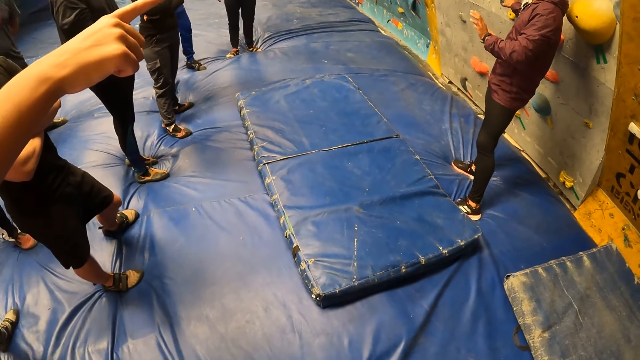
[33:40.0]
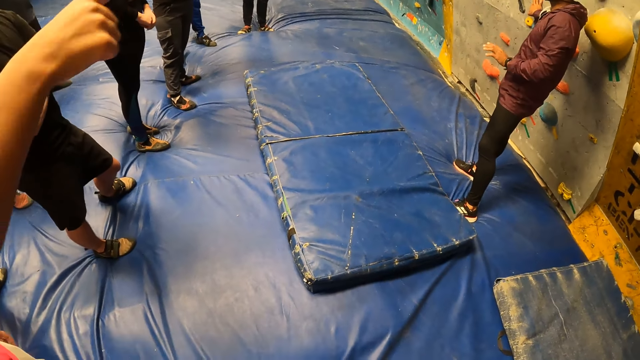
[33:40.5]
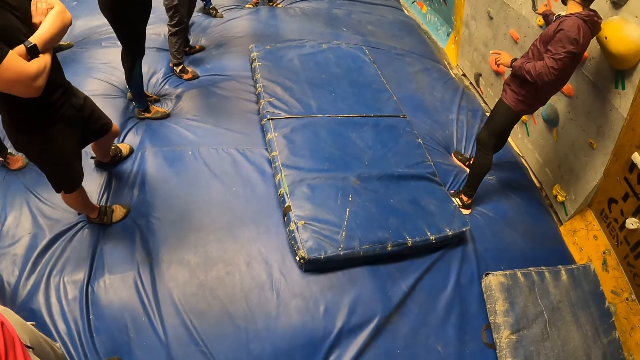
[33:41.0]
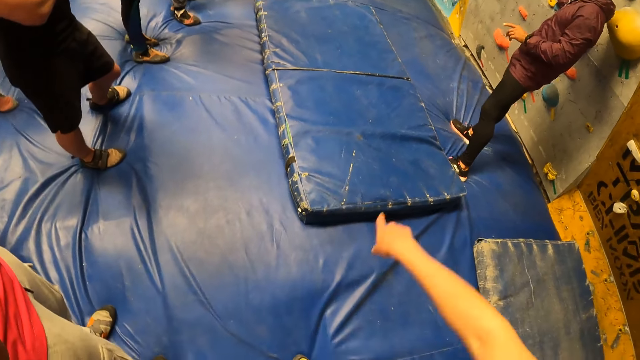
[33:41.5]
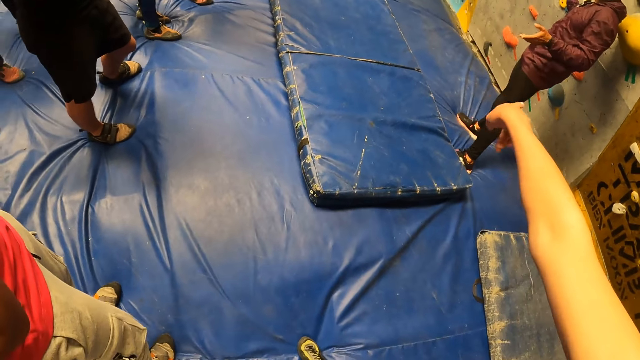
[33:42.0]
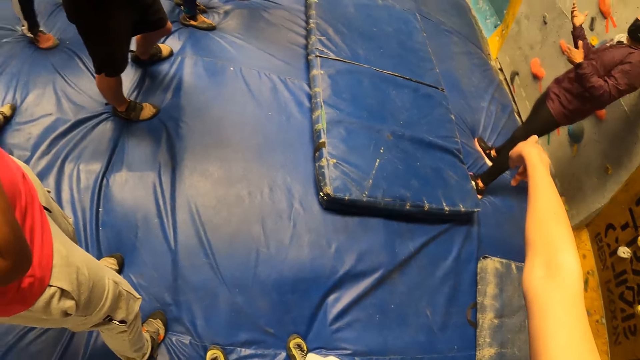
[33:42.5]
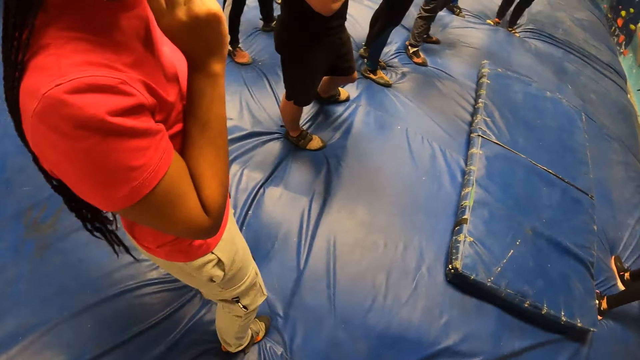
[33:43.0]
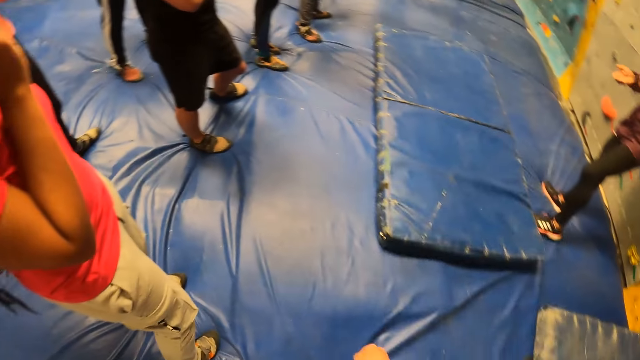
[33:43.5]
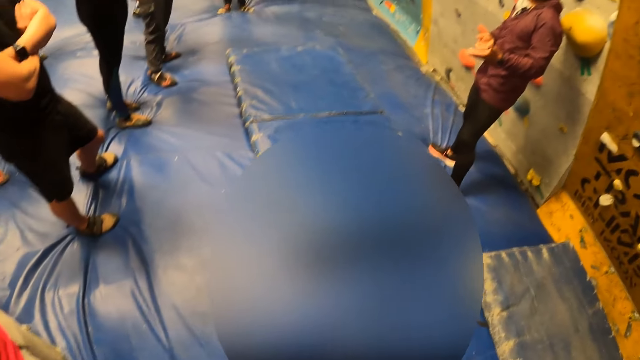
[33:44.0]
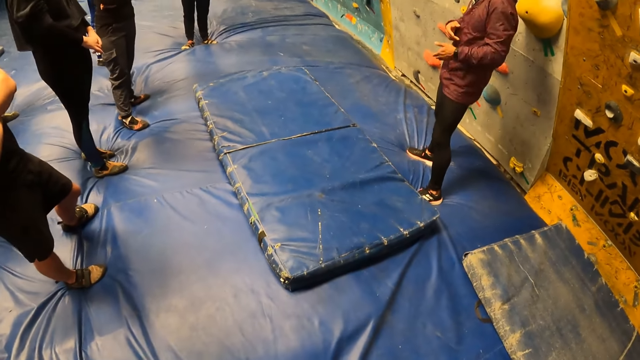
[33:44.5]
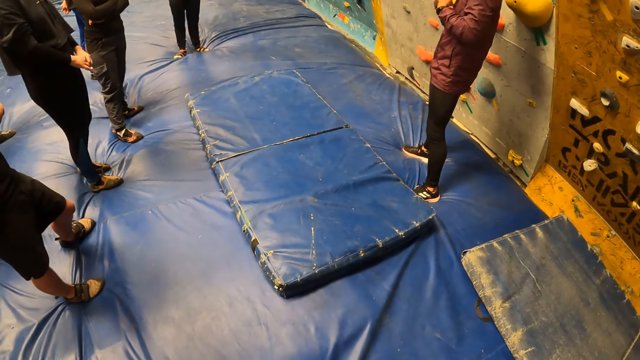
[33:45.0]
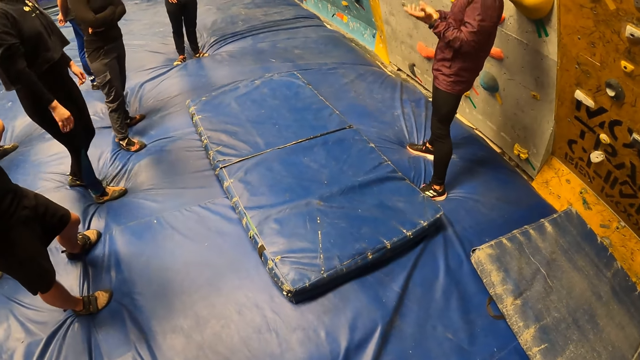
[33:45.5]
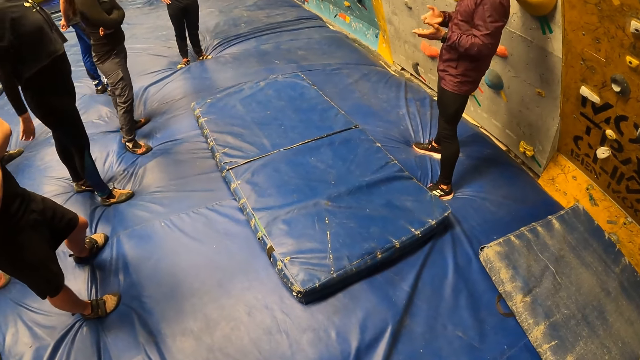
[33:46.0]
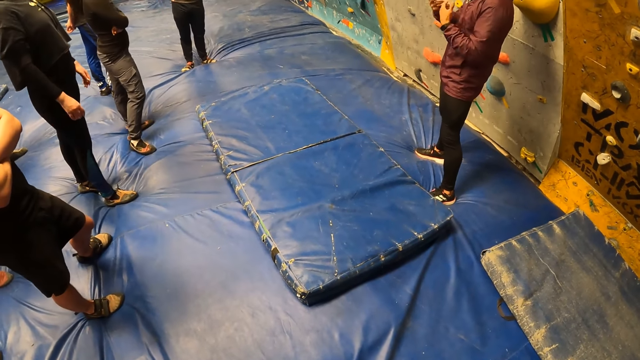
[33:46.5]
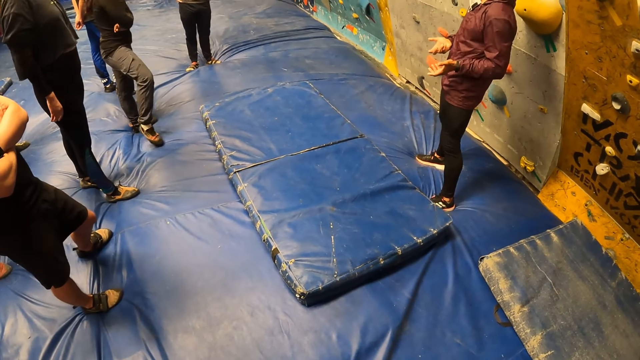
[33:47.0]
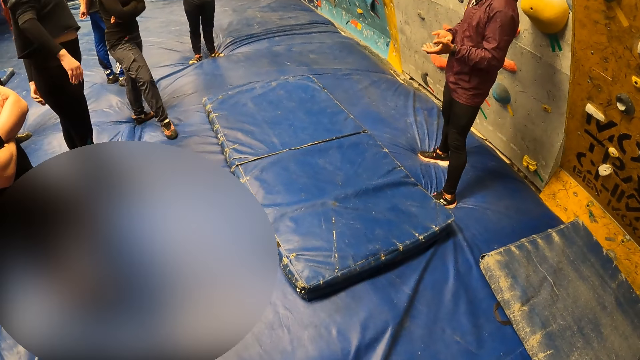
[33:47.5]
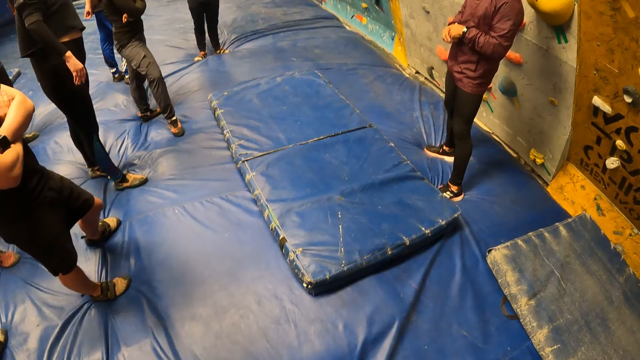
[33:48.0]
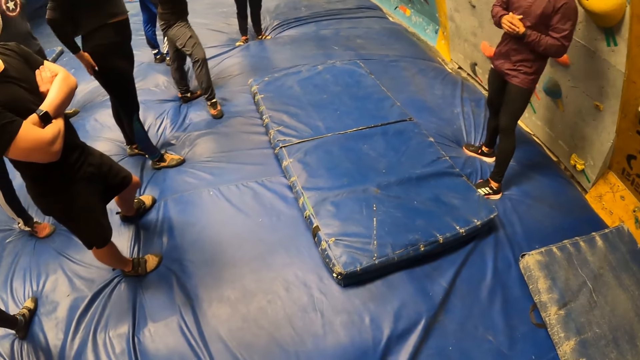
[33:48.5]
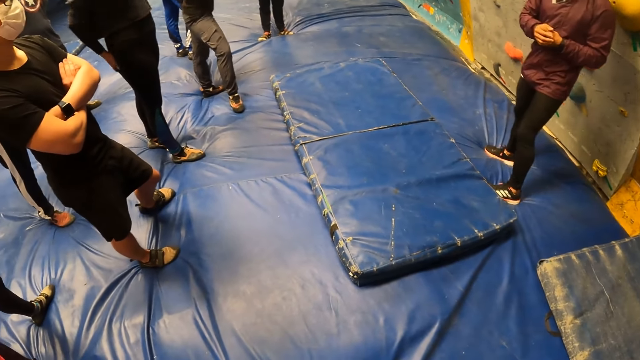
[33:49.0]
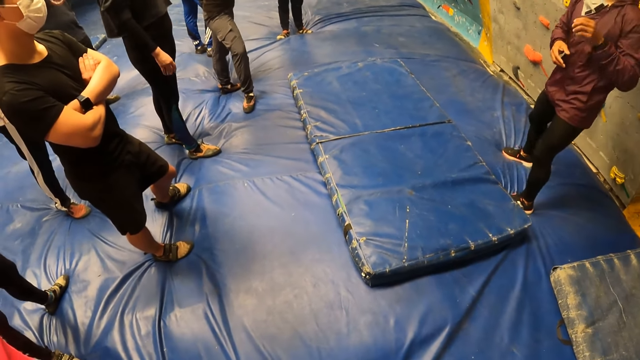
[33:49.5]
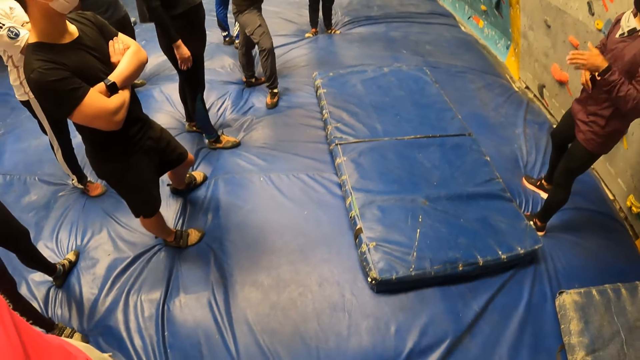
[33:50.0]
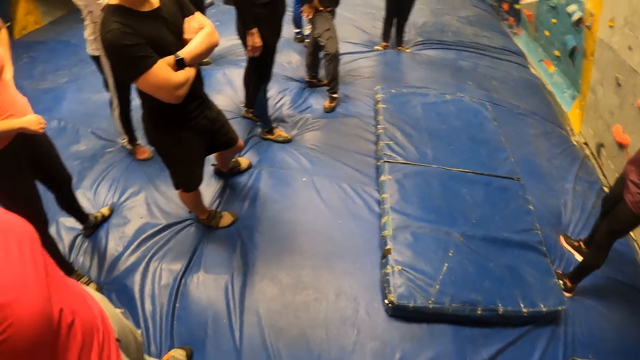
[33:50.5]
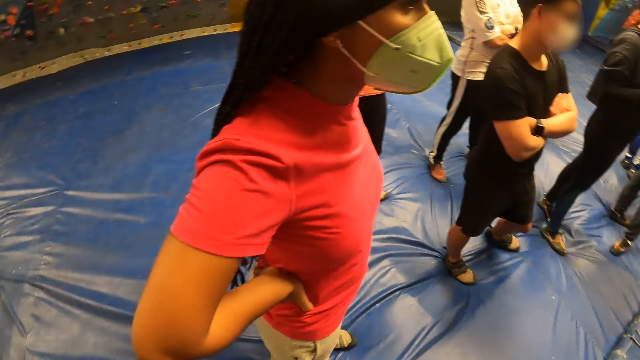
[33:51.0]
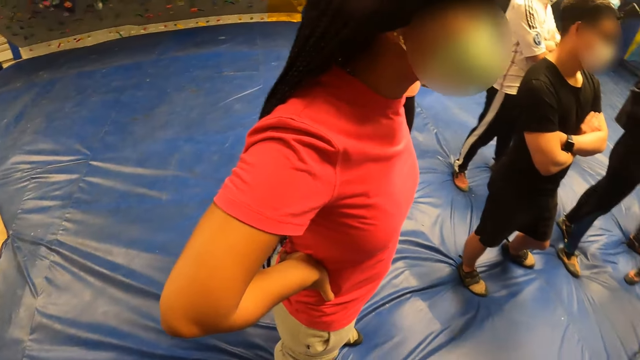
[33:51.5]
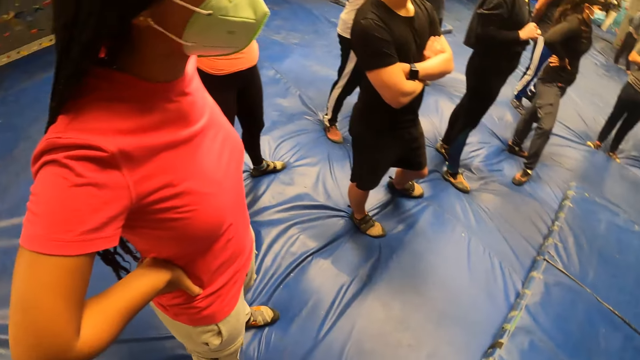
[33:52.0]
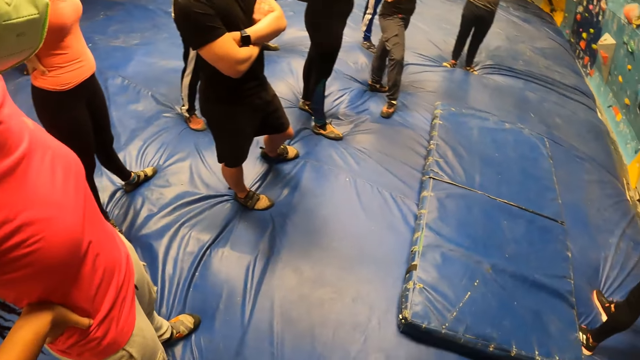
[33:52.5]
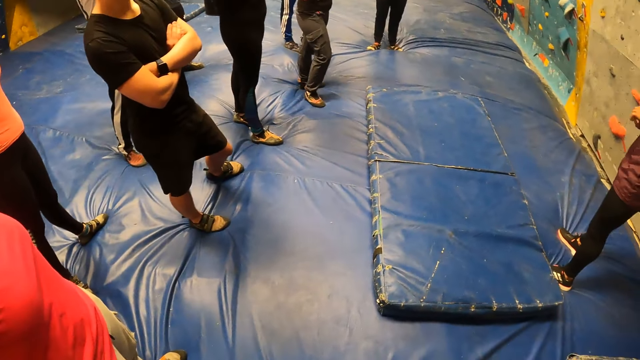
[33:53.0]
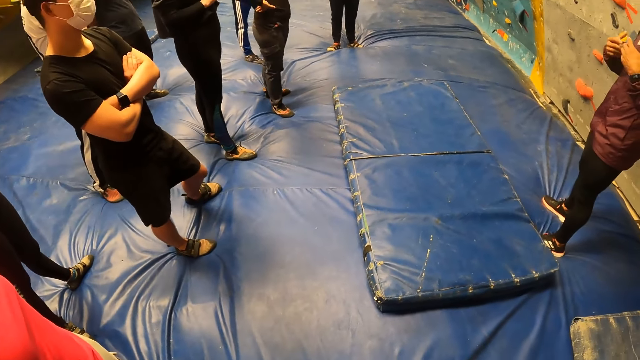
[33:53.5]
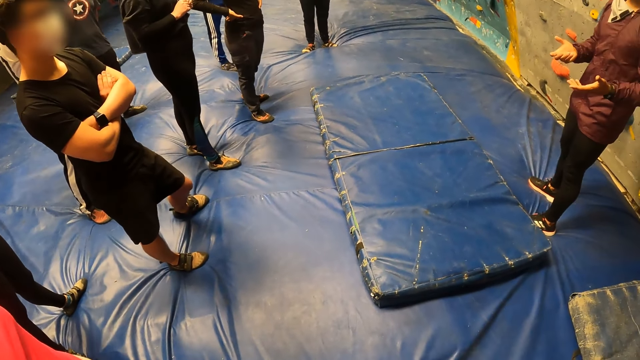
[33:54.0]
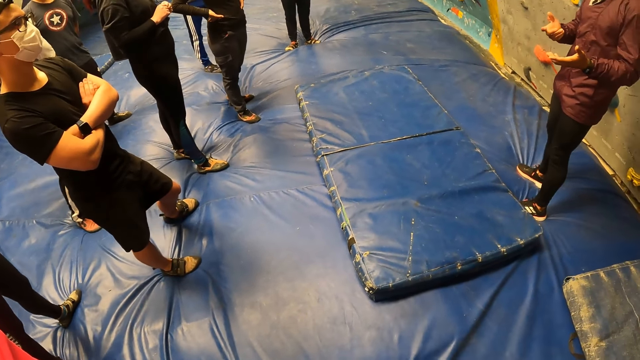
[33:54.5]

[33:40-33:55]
The man touches a climb hold on the bouldering wall with his right hand. The camera wearer points a finger. They look around. They look around again.

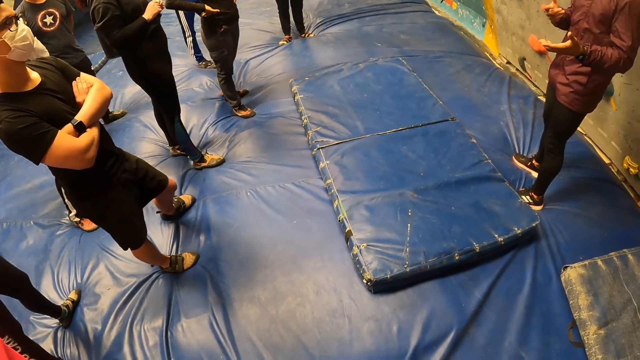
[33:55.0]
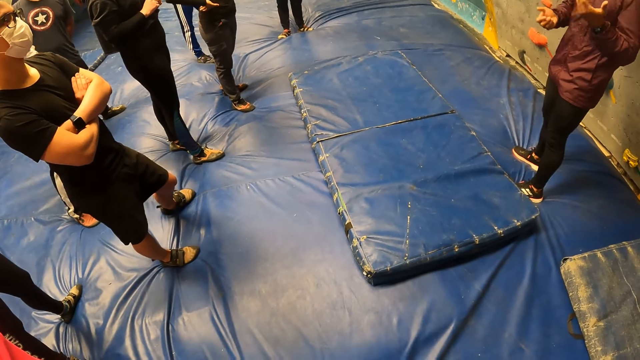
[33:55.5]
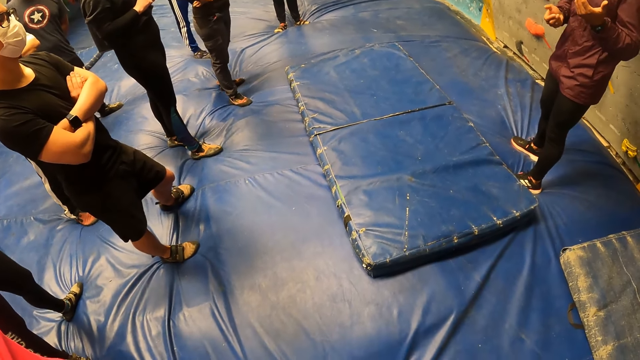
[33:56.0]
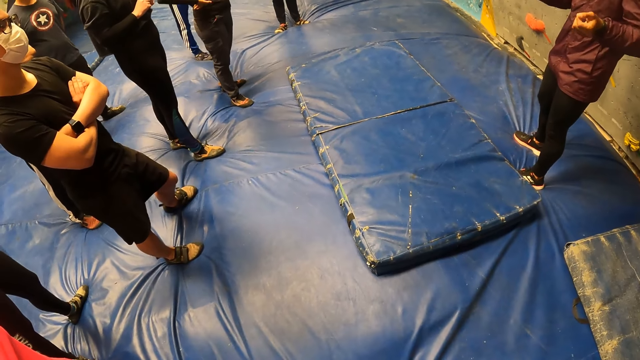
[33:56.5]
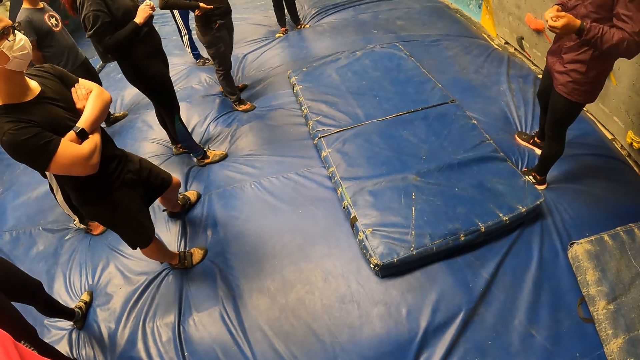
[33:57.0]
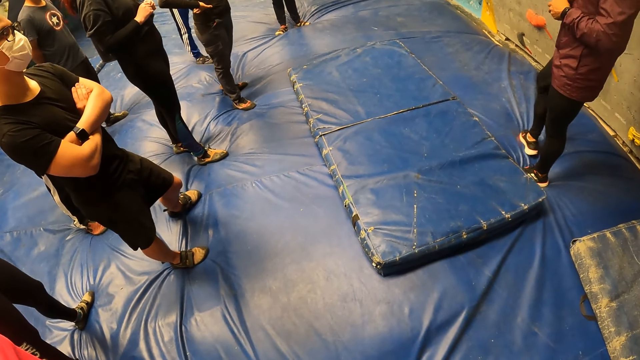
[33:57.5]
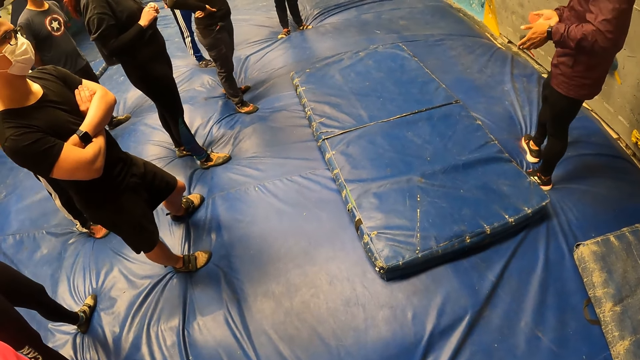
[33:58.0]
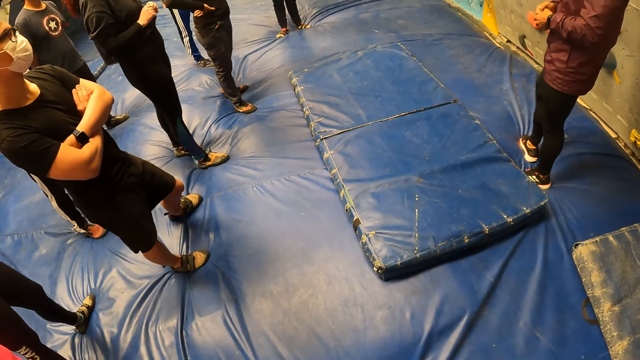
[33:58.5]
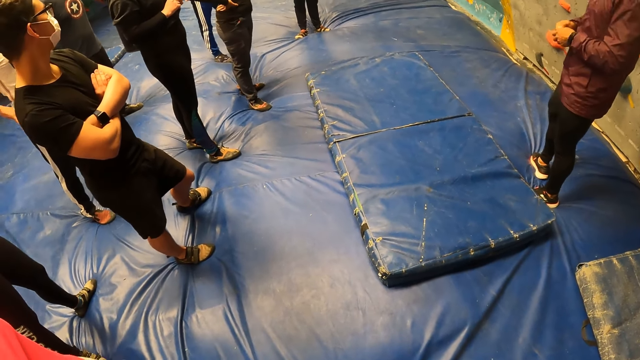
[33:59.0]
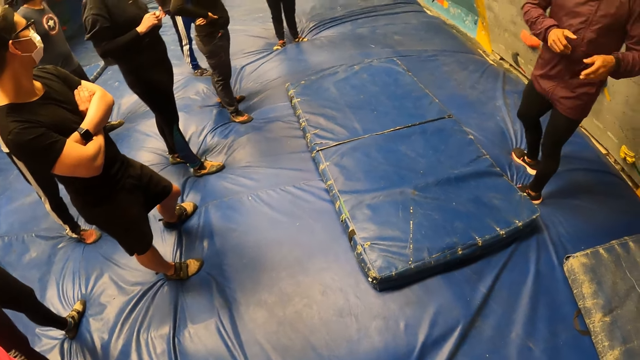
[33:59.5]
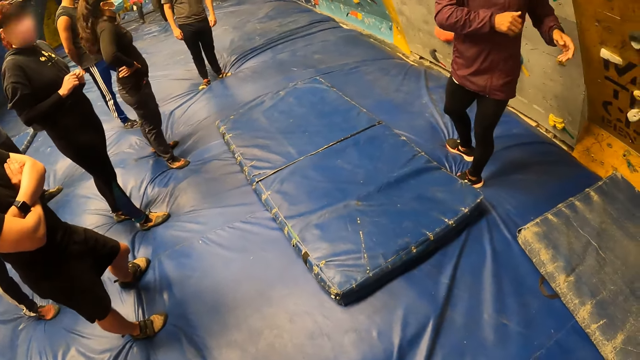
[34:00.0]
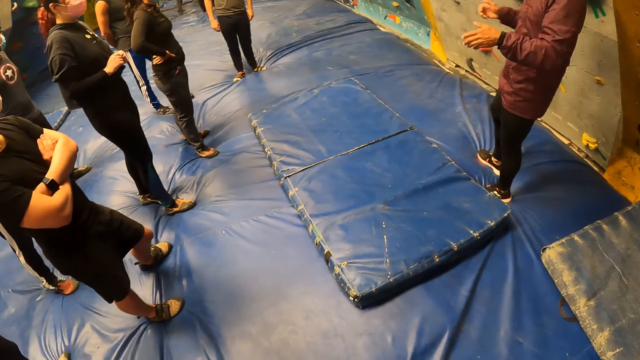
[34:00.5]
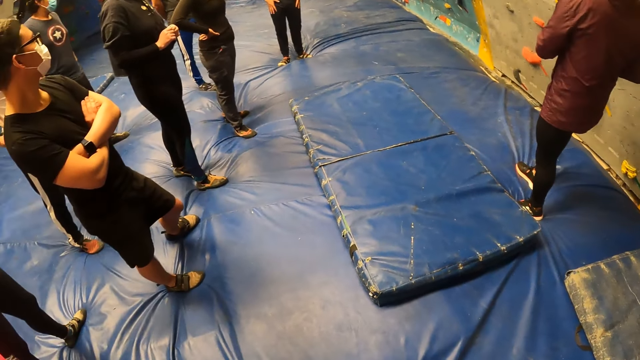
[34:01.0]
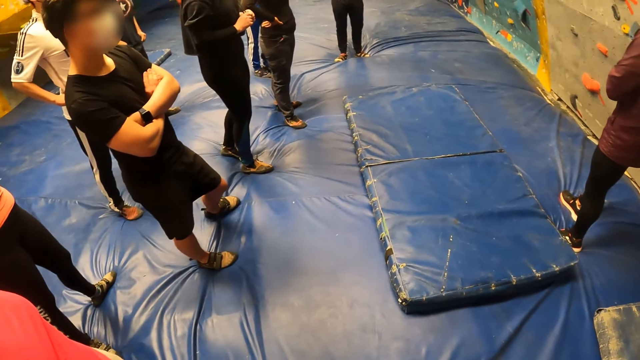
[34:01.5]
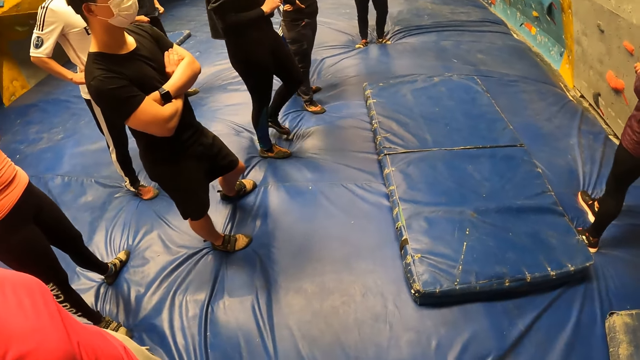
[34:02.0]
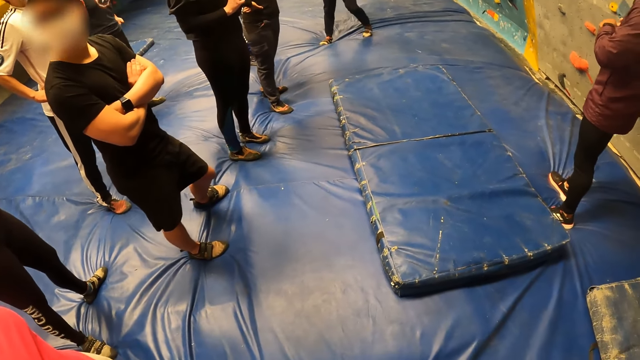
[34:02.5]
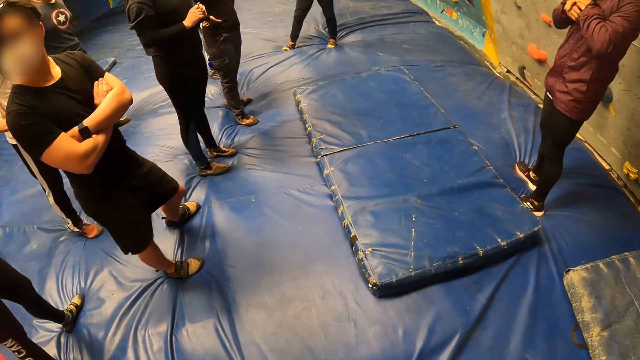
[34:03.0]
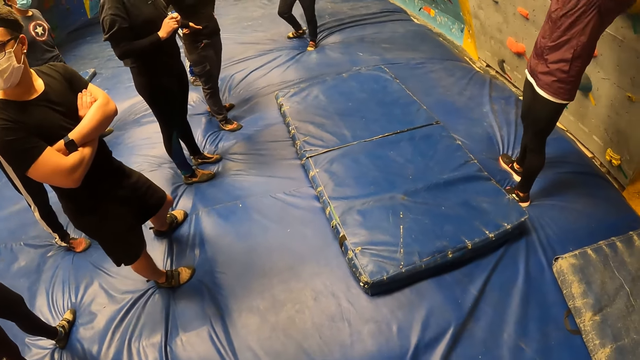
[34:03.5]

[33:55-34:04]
The camera wearer looks around.
